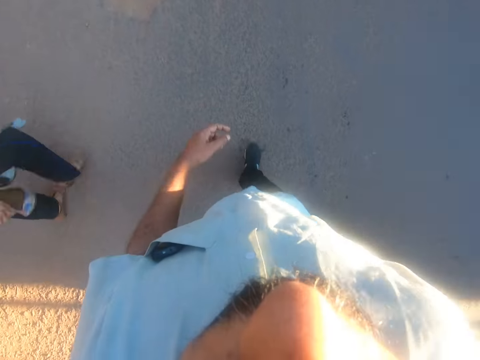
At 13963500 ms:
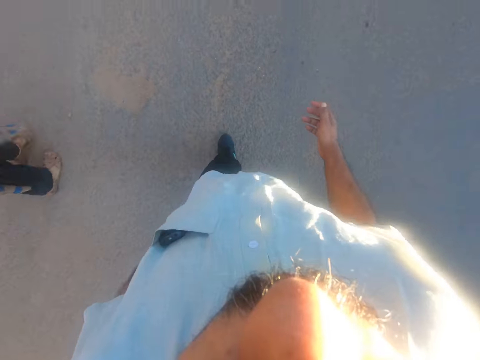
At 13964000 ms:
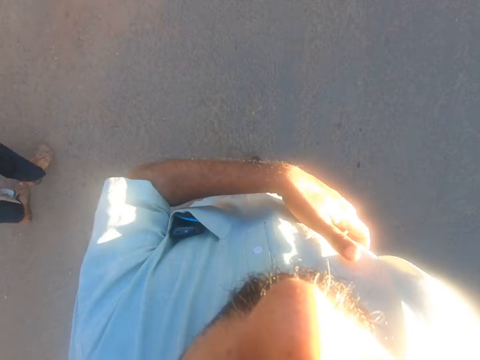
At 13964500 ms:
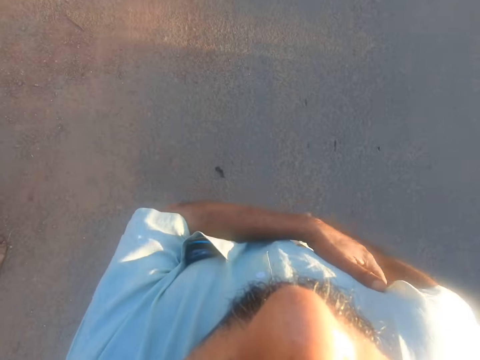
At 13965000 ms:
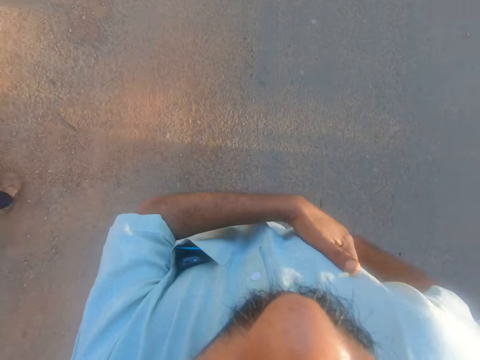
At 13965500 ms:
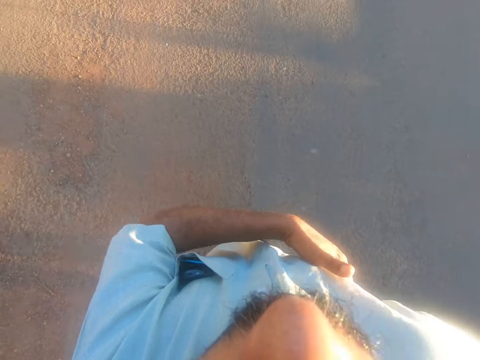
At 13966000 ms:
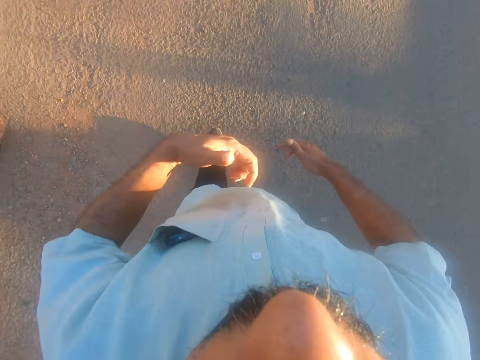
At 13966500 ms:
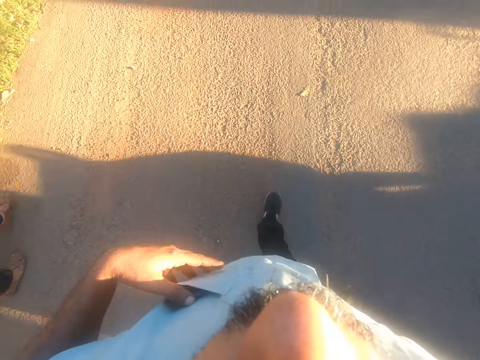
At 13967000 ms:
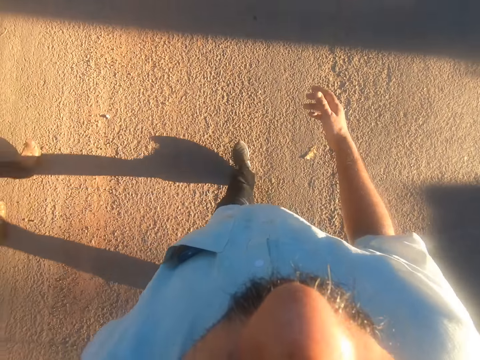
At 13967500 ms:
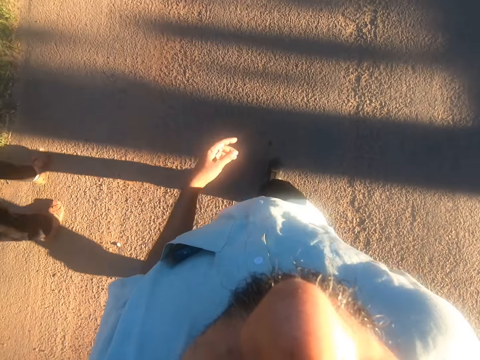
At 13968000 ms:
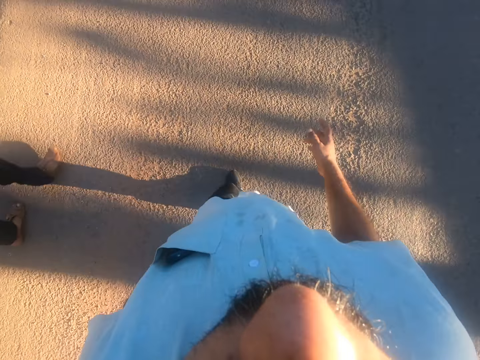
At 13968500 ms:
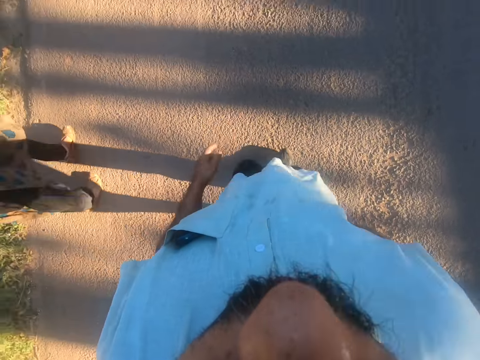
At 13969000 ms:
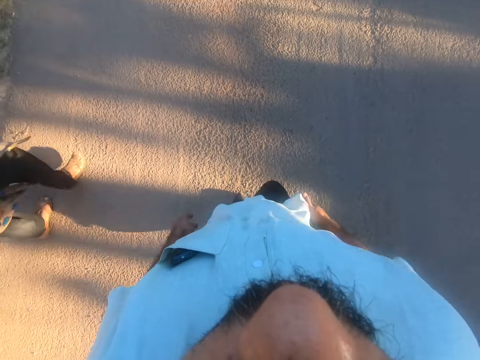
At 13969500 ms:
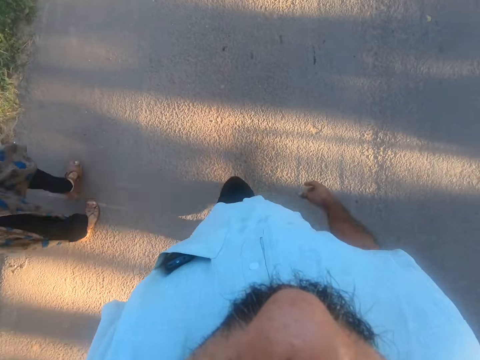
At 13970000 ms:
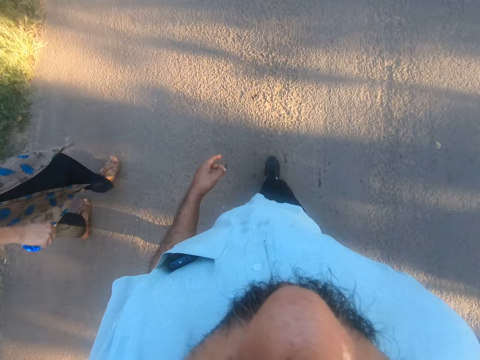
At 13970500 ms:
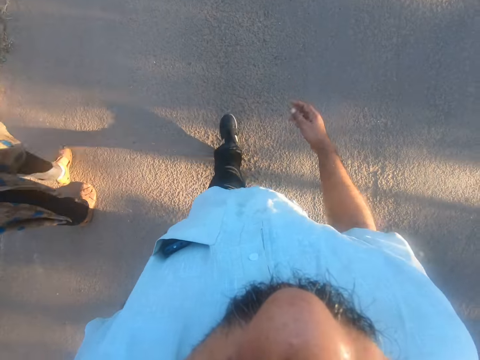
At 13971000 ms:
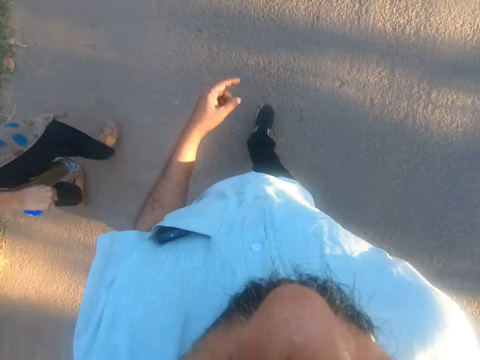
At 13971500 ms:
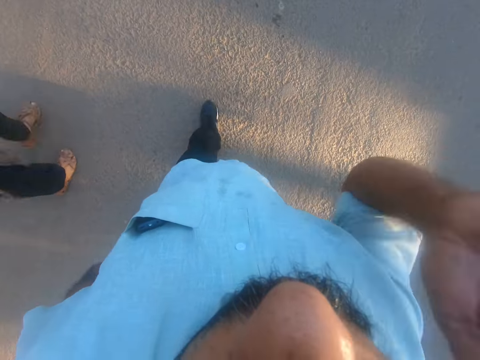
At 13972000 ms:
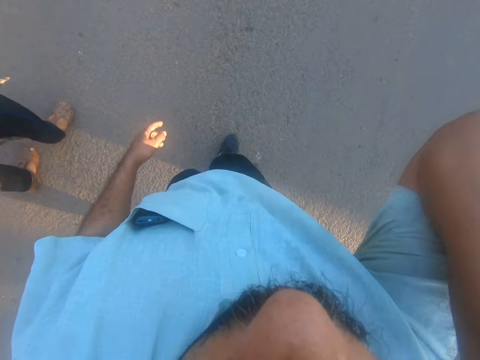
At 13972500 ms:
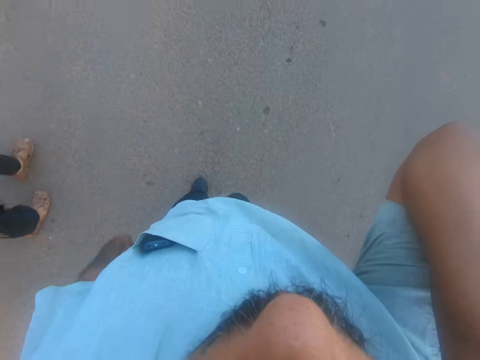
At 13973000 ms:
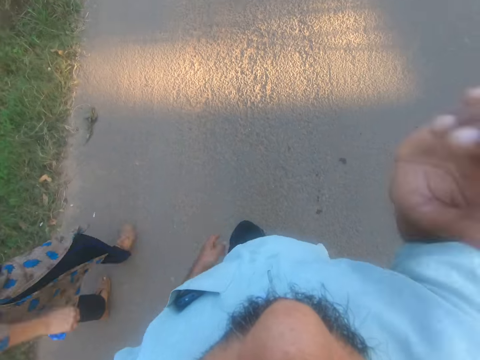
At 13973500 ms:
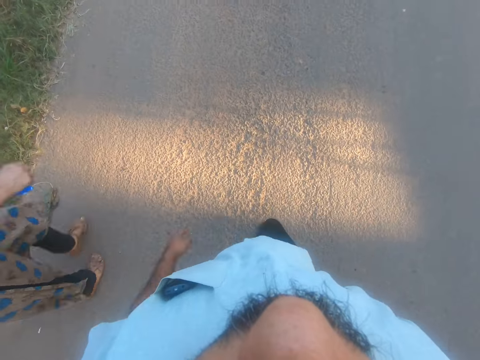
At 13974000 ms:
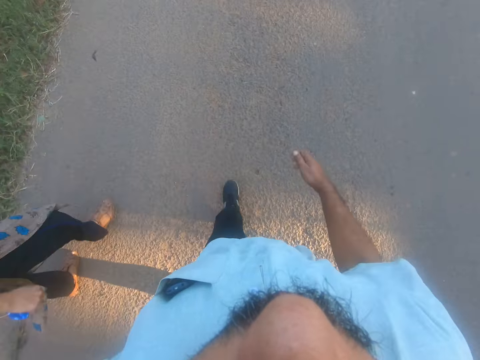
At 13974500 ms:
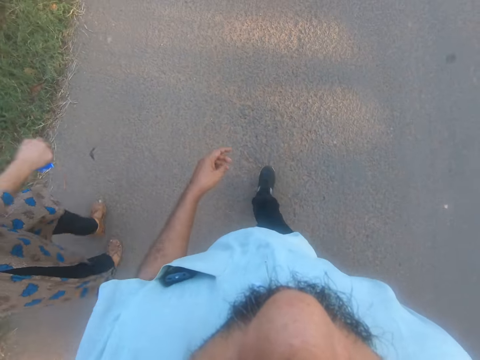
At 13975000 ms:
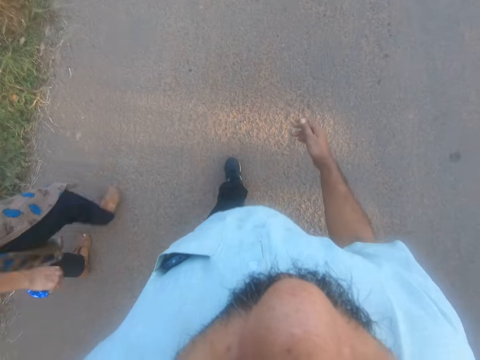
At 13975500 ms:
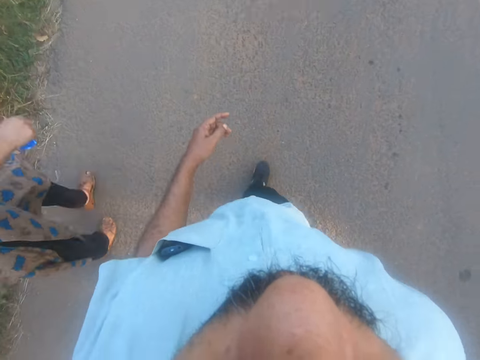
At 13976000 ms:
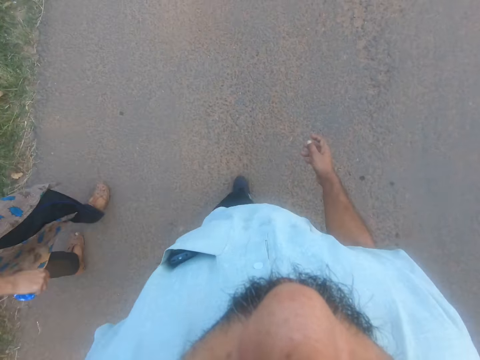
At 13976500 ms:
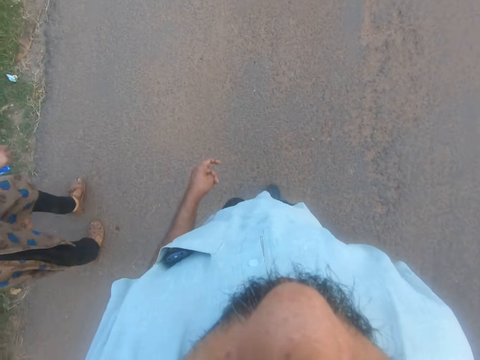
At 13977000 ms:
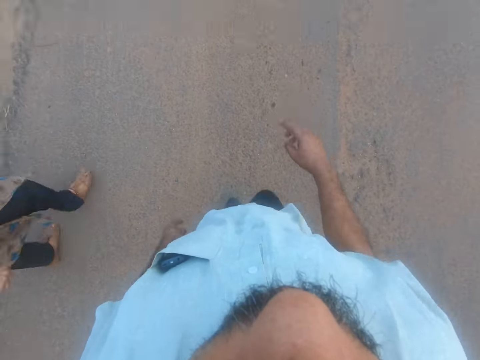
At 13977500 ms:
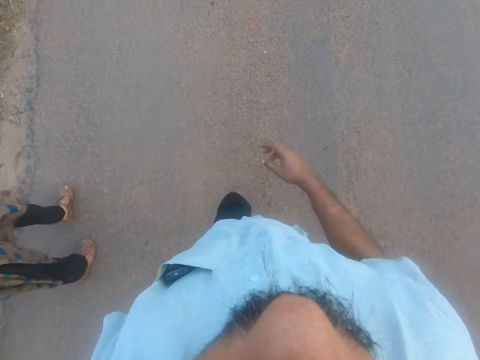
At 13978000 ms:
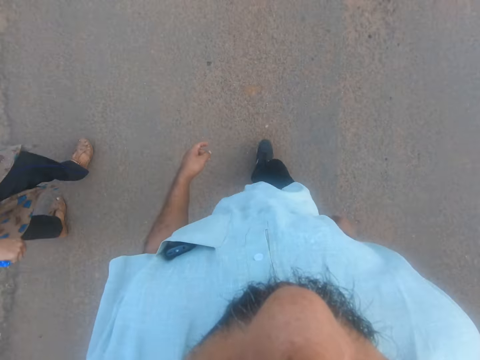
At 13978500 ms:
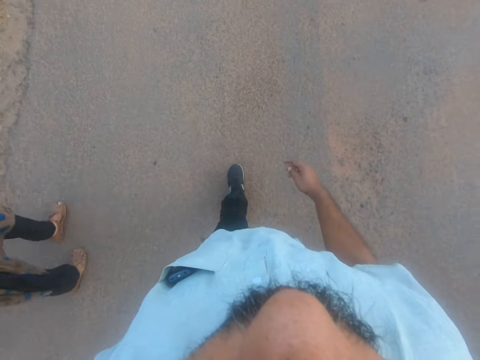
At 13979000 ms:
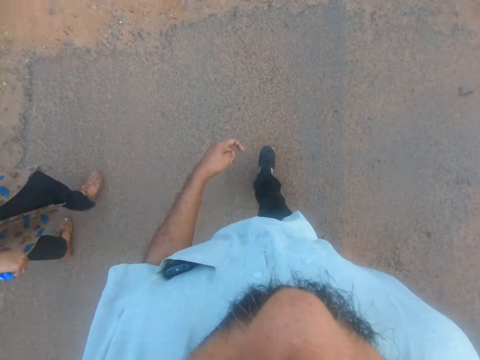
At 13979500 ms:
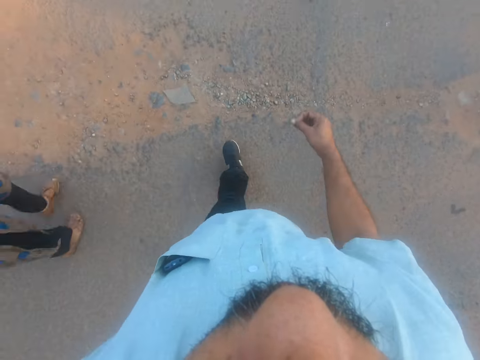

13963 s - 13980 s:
The camera wearer scratches the body with the left hand. They touch the phone in the pocket. They walk beside a woman on the road. They lift the right hand. They walk beside the woman on the road. They talk to the woman.

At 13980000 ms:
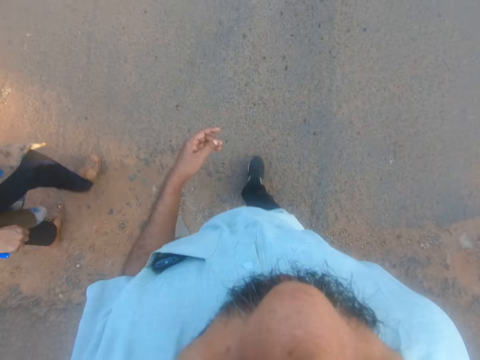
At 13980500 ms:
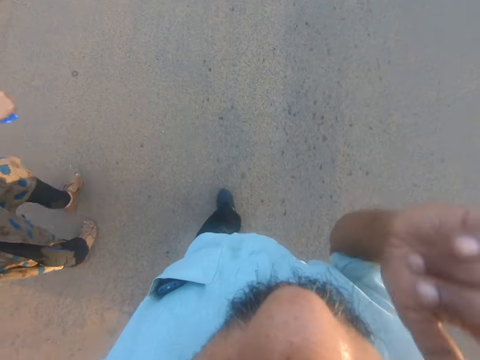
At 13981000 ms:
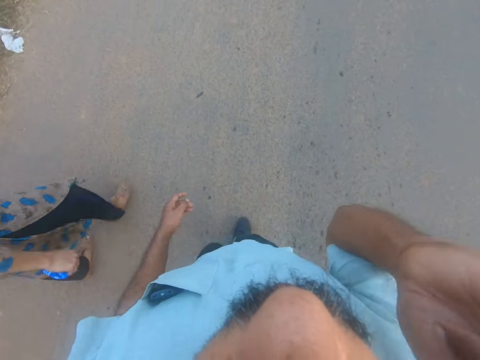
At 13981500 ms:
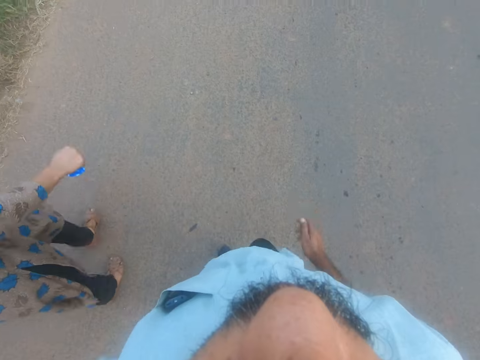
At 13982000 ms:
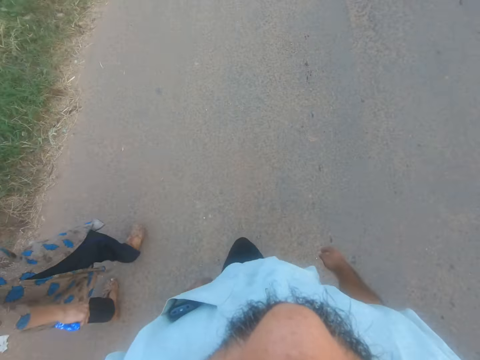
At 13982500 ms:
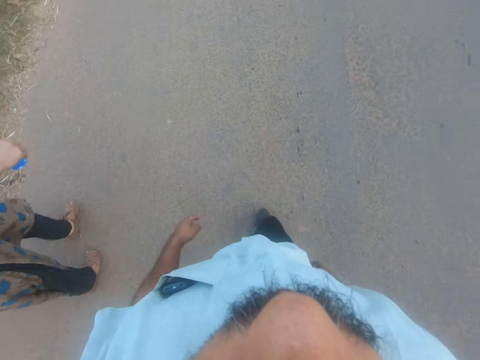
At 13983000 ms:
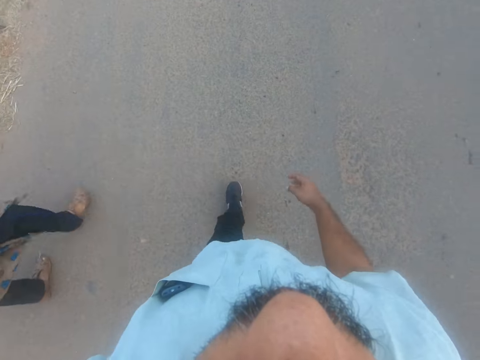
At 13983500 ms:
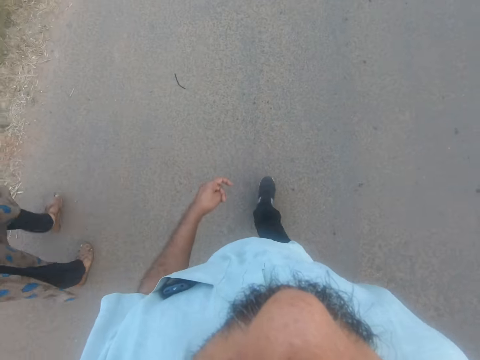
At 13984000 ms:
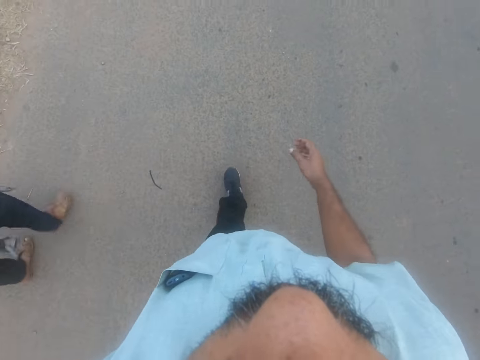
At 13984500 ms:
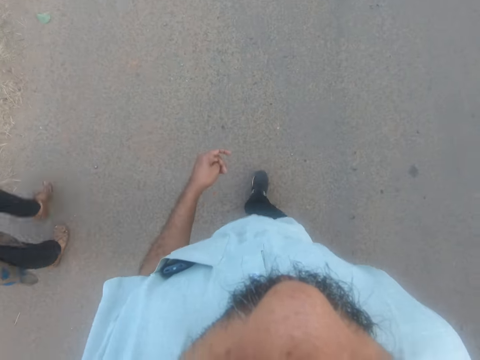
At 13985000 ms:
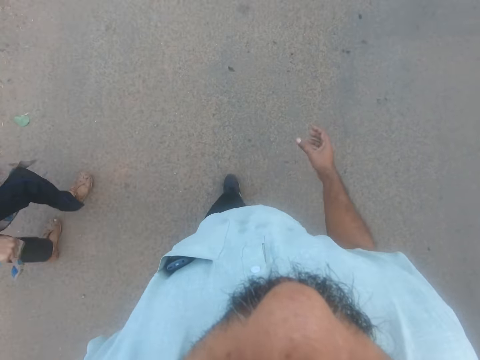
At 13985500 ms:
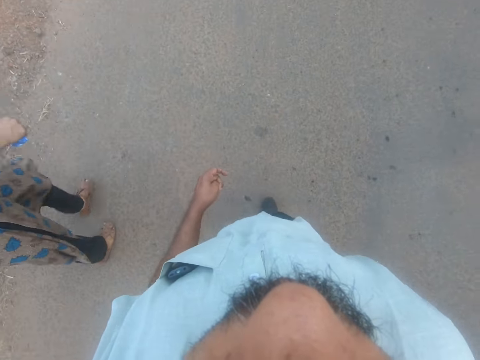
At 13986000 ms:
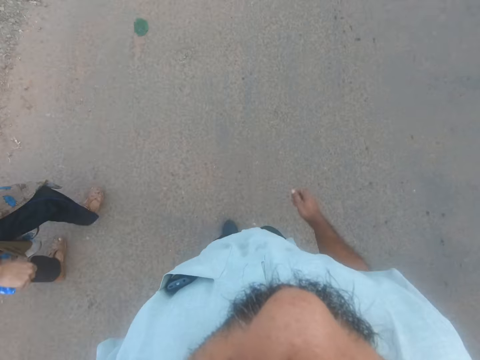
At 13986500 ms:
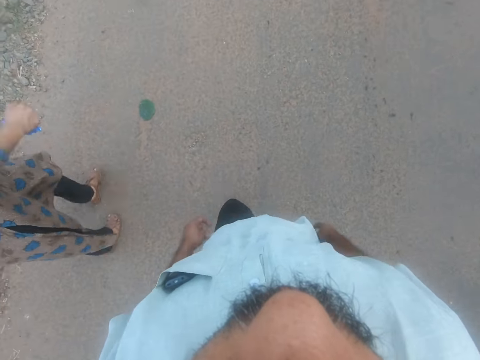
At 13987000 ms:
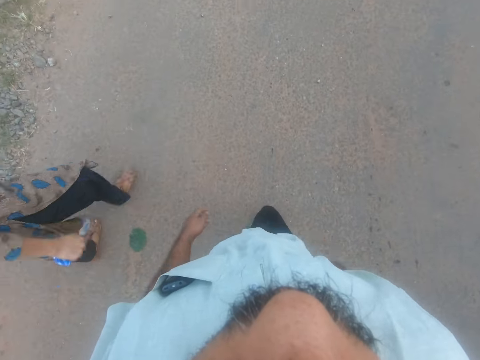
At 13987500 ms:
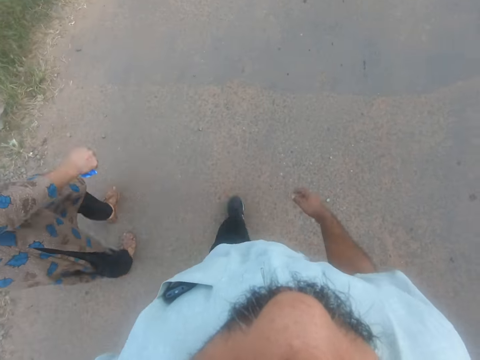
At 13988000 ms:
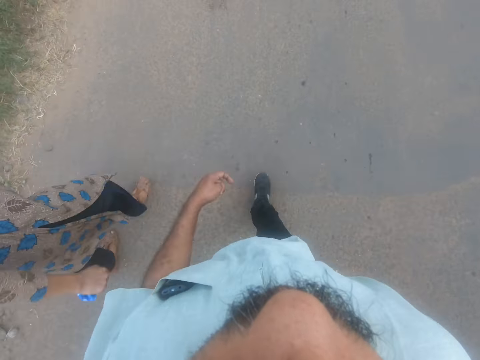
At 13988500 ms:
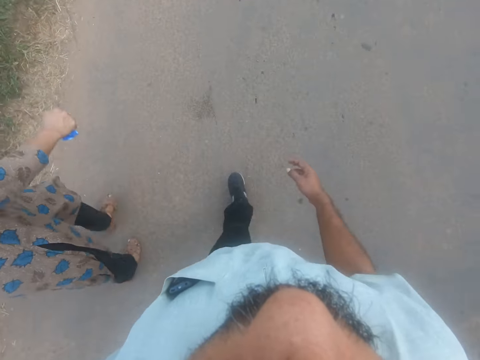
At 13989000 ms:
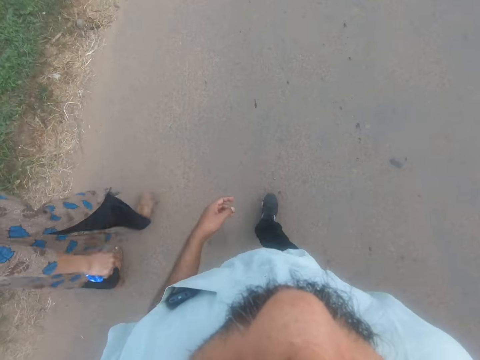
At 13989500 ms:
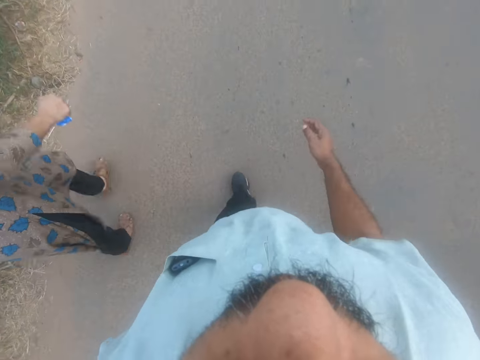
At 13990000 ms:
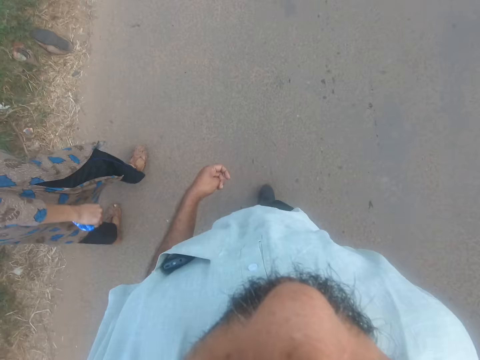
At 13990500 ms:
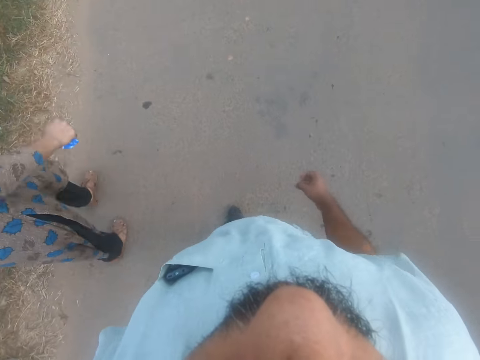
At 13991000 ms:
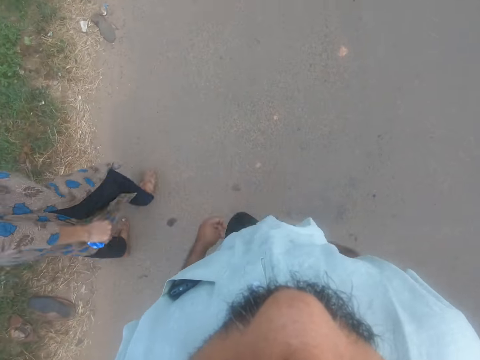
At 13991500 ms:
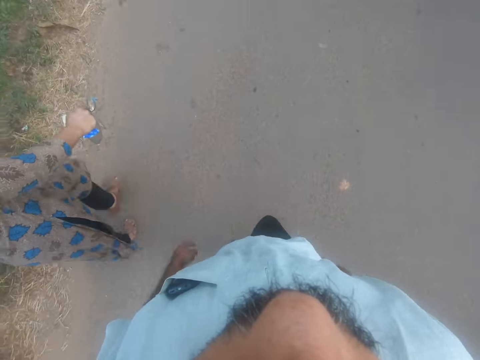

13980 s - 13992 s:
The camera wearer lifts the right hand. A woman talks to the camera wearer. The camera wearer walks beside the woman on the road. The woman talks to the camera wearer. The camera wearer talks to the woman.
